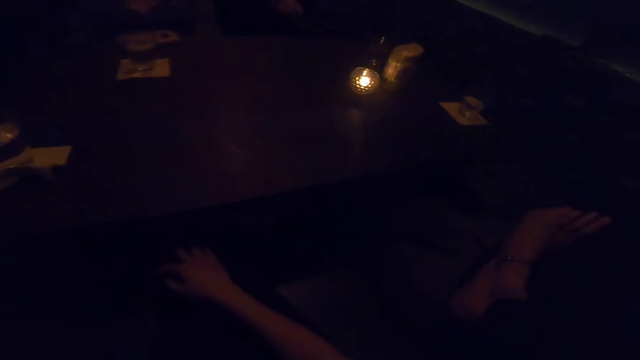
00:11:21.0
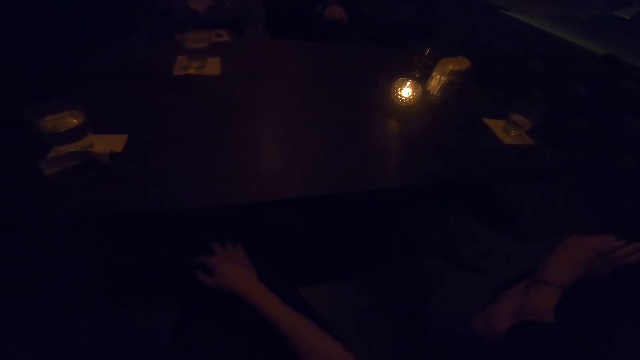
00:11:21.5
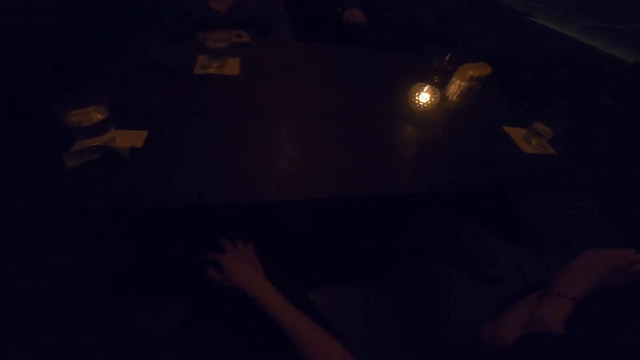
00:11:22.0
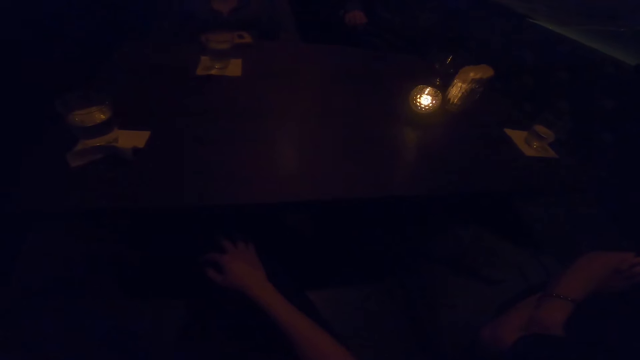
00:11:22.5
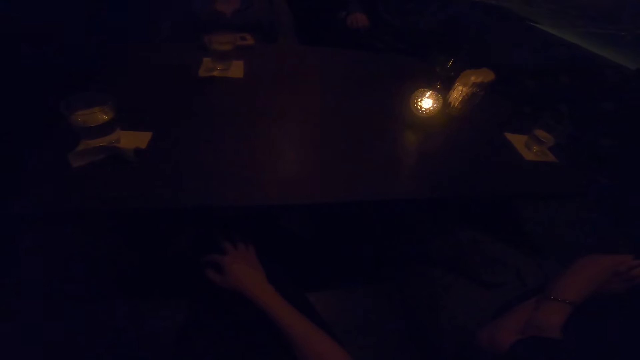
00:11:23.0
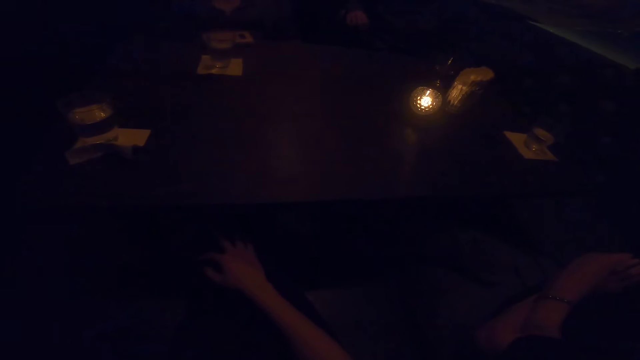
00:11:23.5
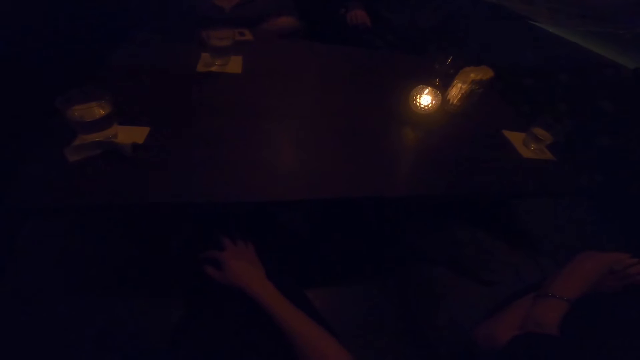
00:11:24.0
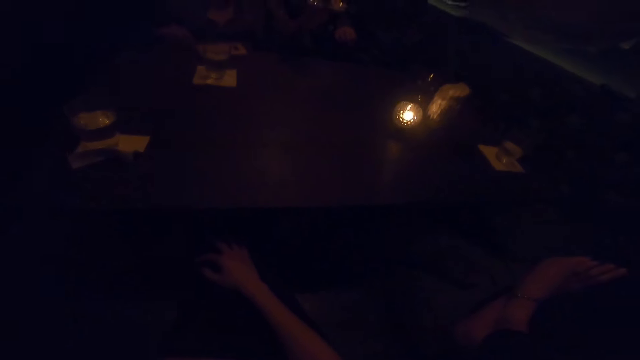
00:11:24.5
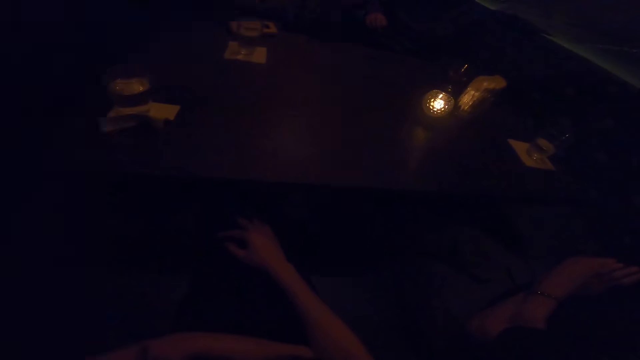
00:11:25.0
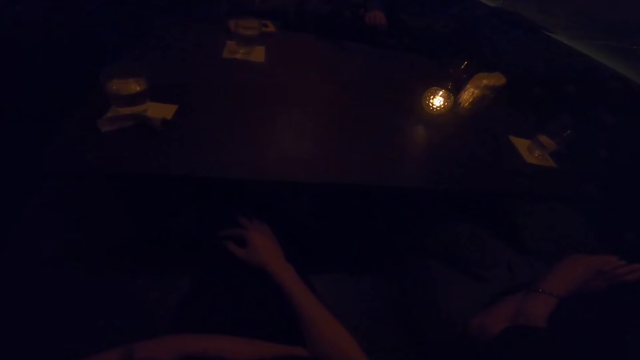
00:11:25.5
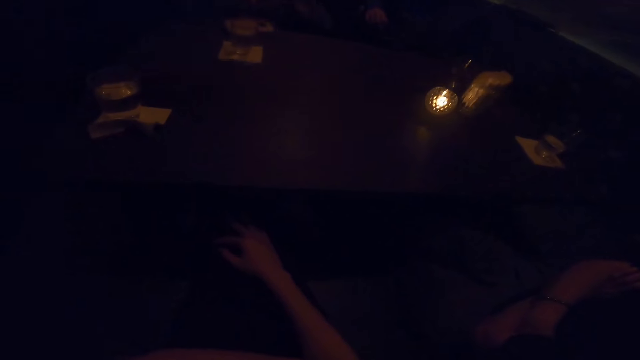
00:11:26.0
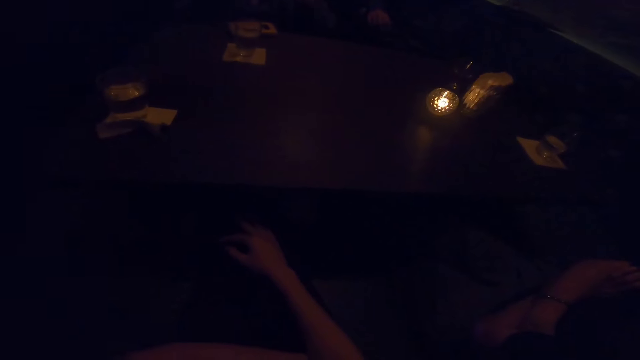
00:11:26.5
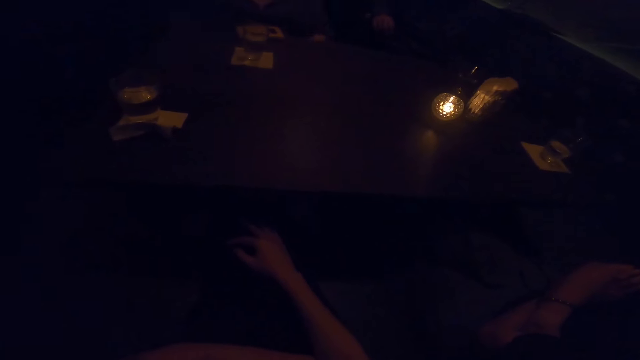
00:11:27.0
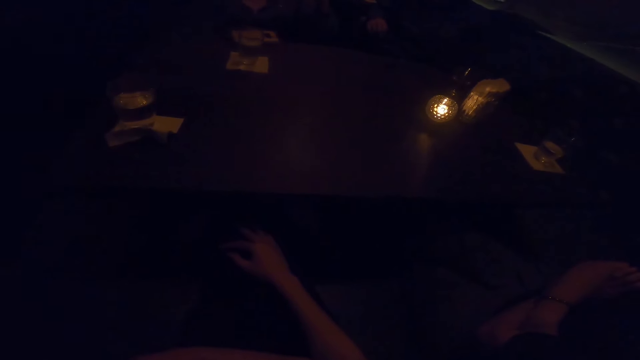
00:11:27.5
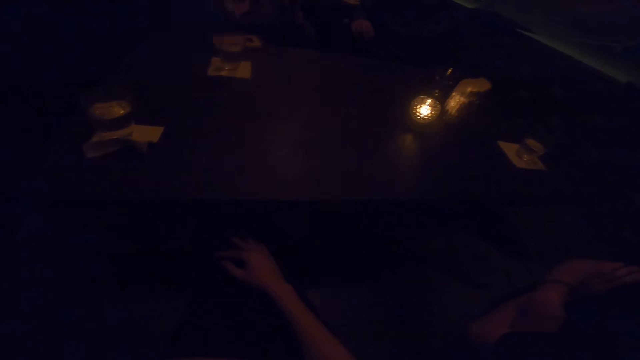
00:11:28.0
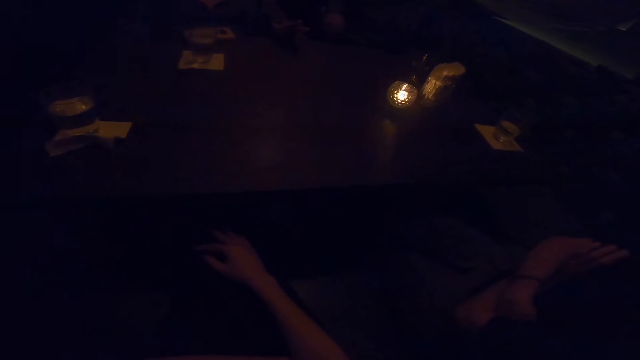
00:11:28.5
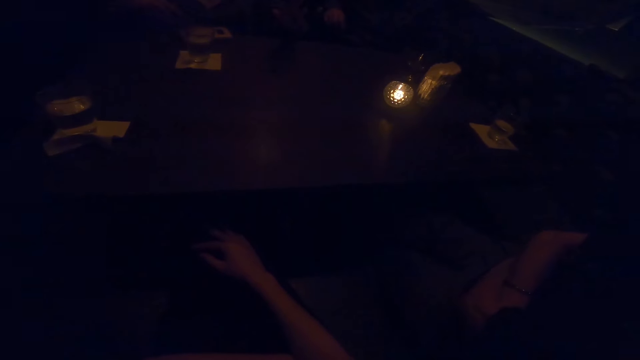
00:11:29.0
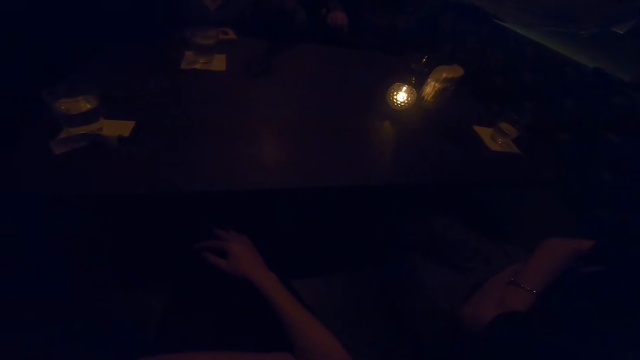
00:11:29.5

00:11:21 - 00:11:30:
A woman uses gesture. The woman converses with the camera wearer, another woman and a man.

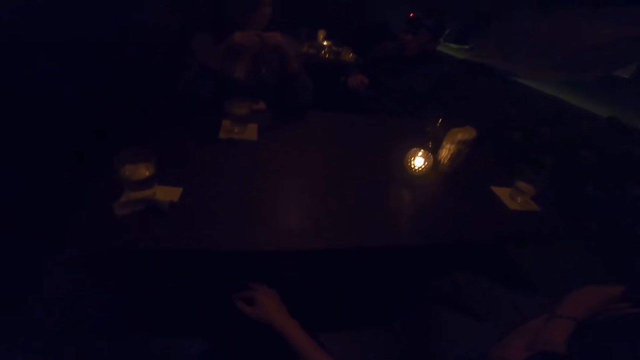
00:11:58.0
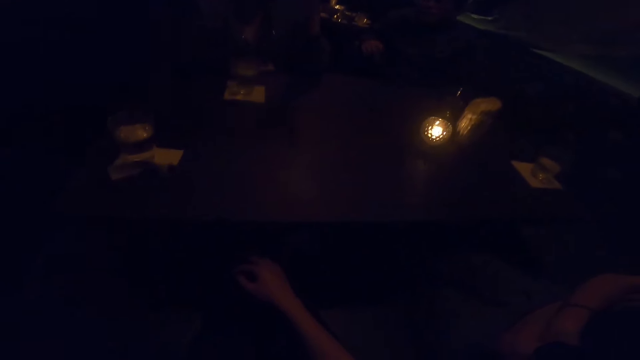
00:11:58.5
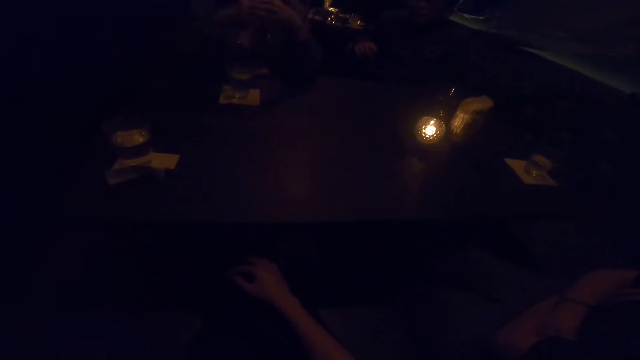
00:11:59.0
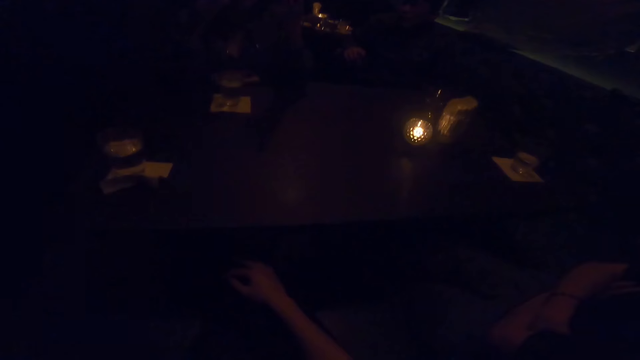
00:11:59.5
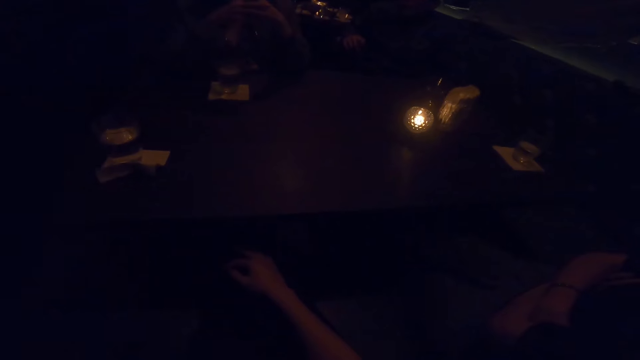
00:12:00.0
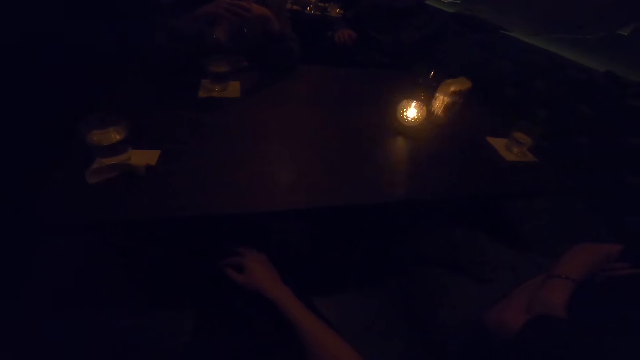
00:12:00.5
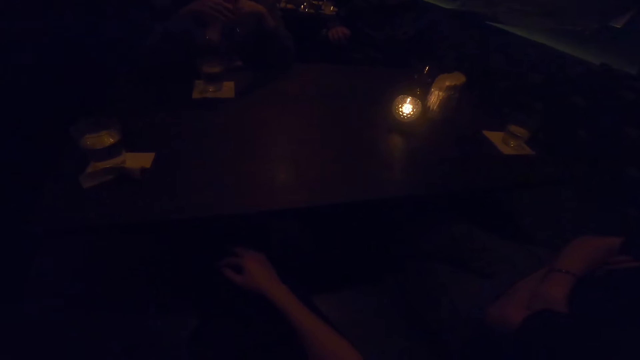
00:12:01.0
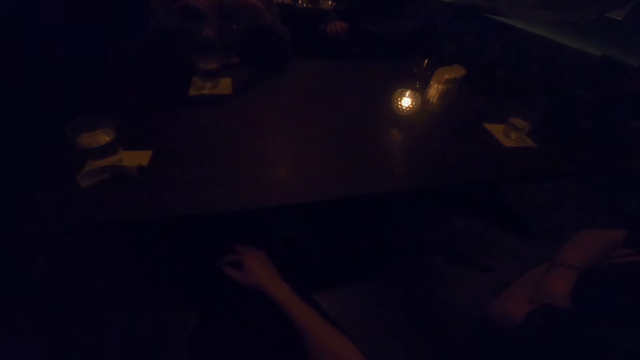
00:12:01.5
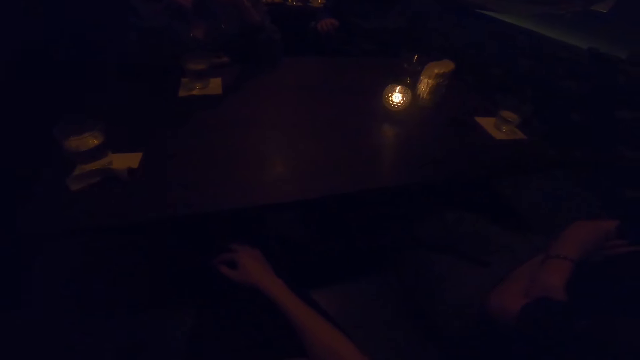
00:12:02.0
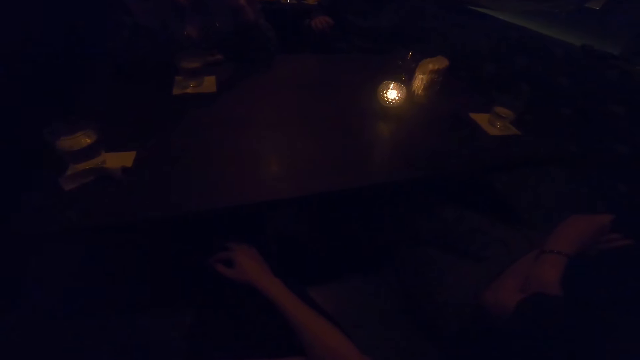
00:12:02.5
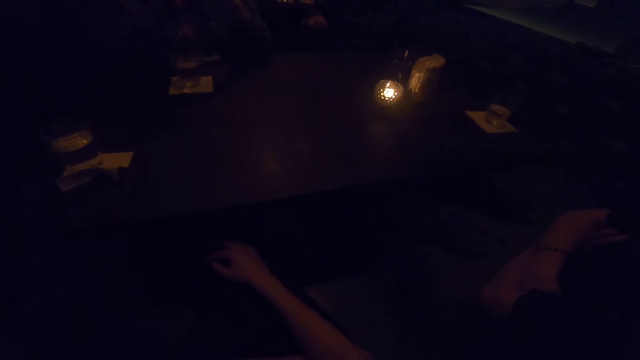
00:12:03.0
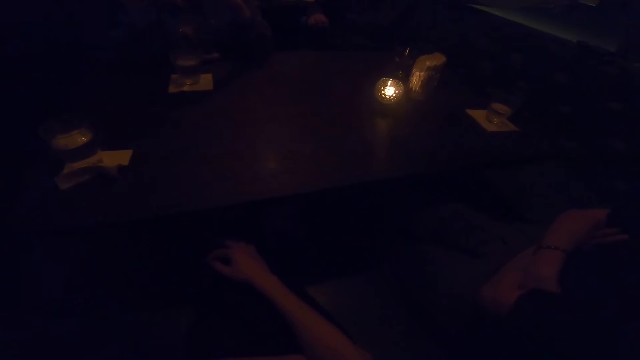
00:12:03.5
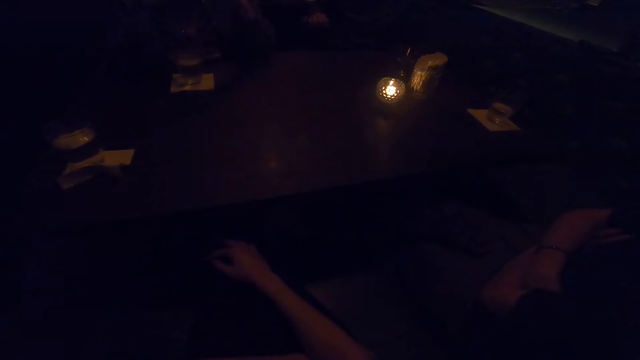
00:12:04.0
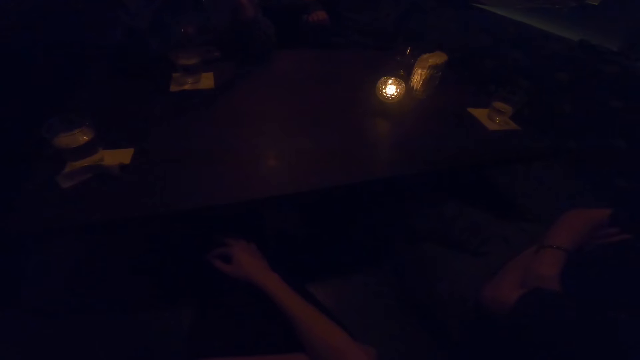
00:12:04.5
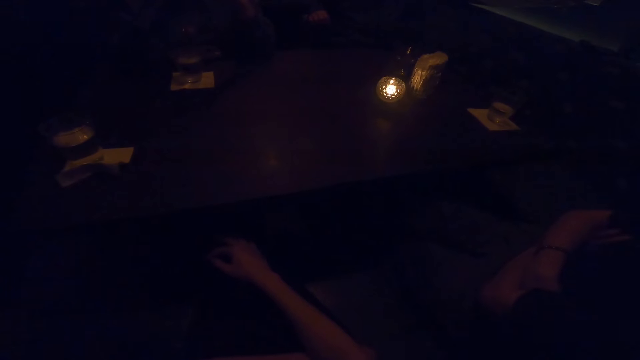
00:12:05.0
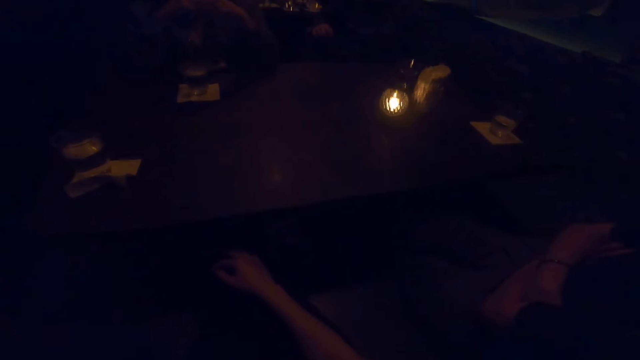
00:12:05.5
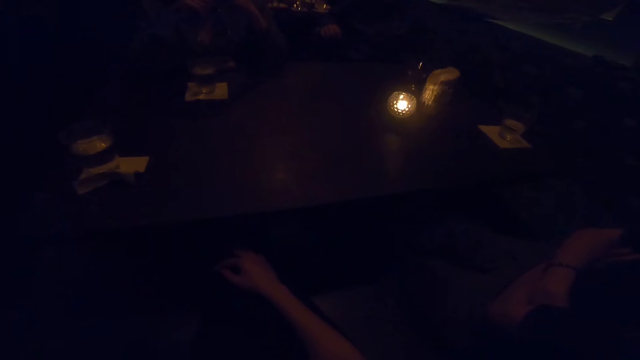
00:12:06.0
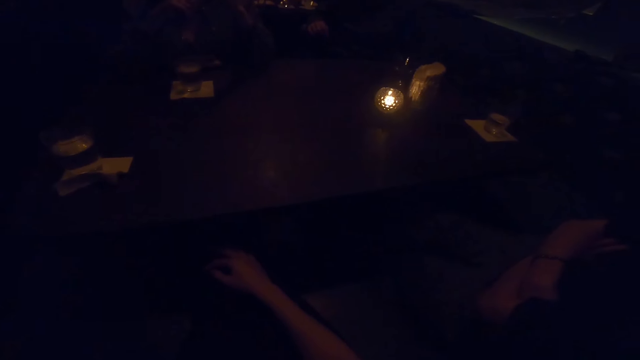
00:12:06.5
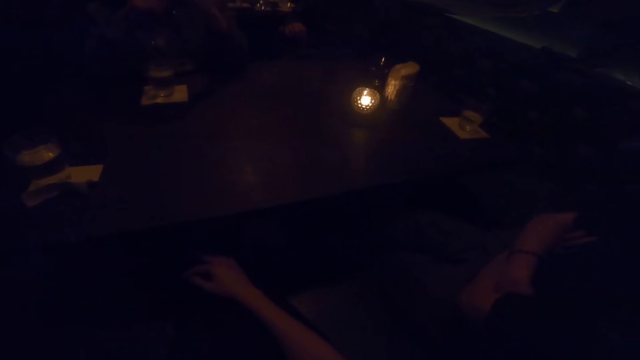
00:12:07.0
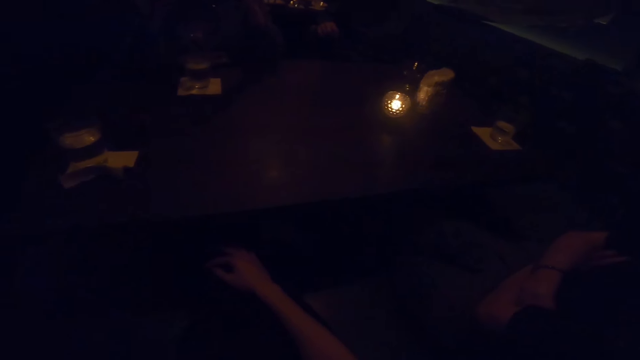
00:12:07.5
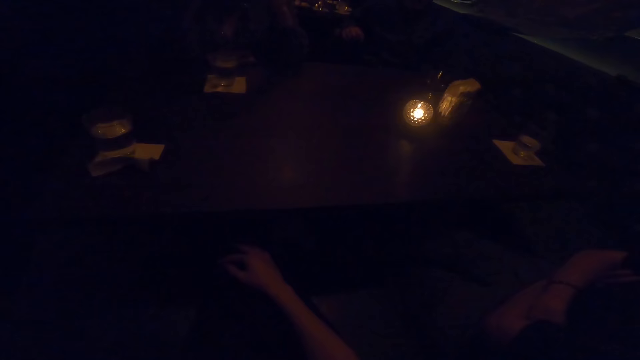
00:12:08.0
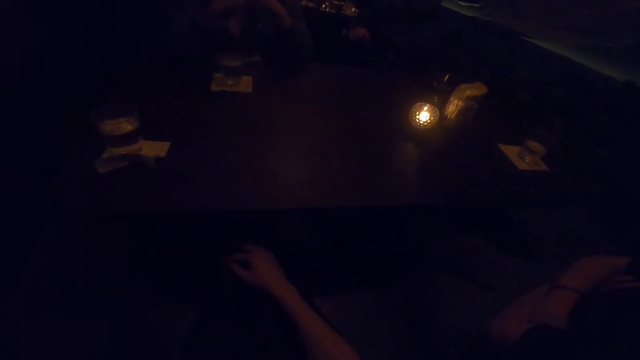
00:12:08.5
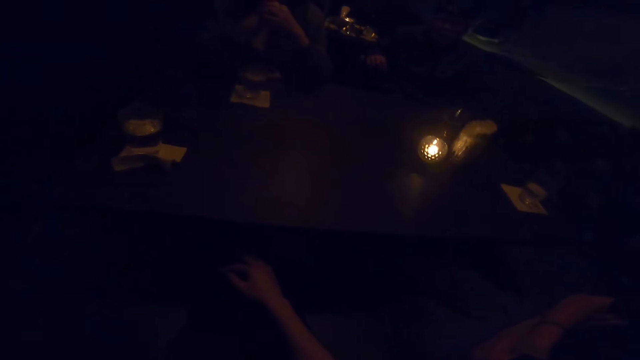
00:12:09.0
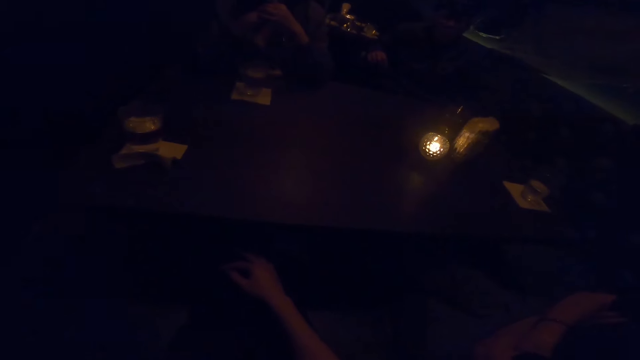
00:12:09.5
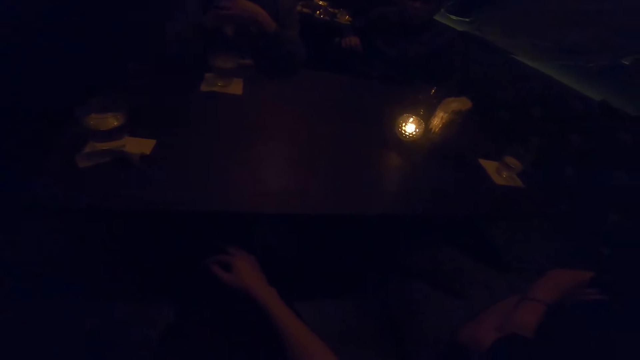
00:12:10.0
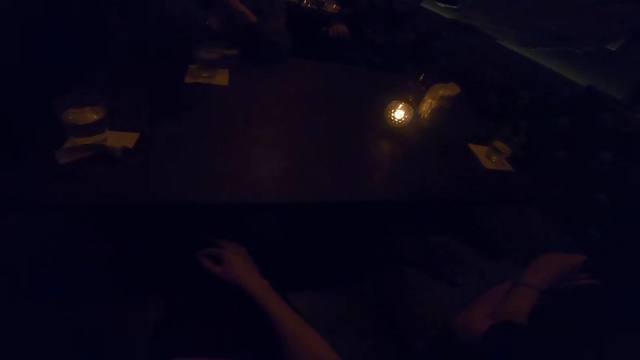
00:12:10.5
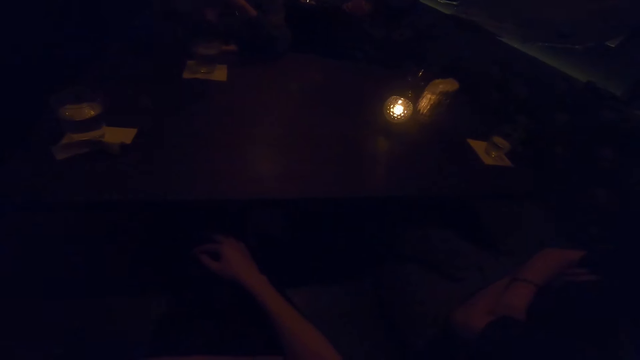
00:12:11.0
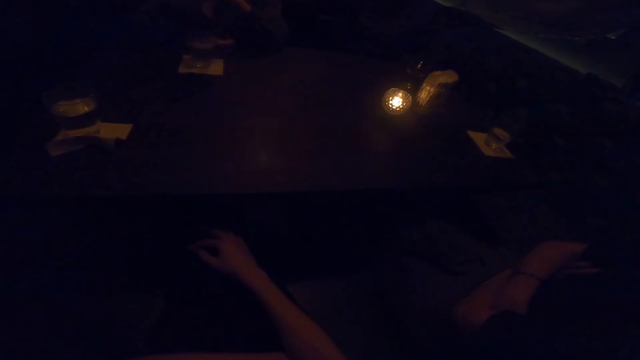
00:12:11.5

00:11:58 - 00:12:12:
The camera wearer makes a sound. A woman uses gesture. A man converses with the camera wearer and two other women. The man converses with a woman and the camera wearer.
